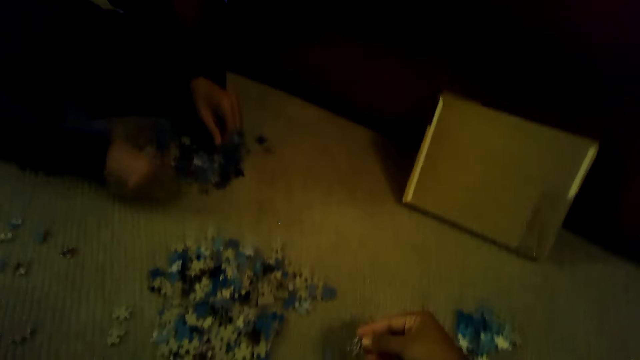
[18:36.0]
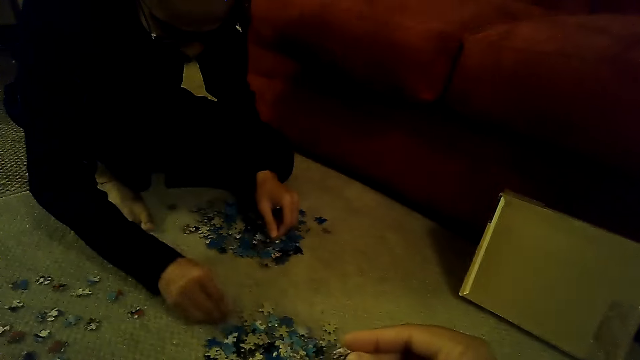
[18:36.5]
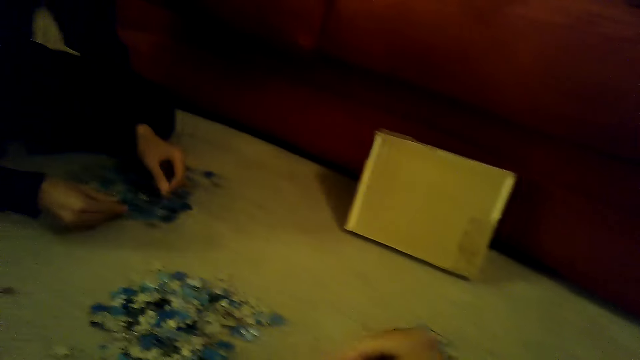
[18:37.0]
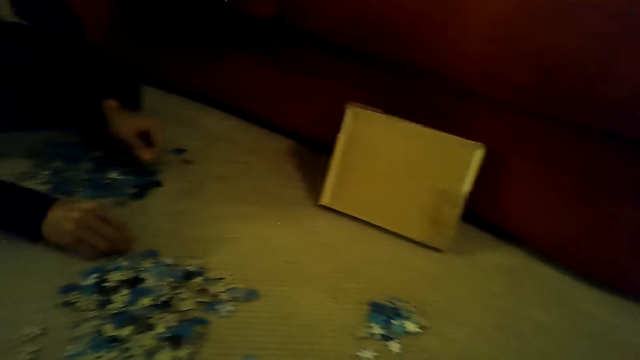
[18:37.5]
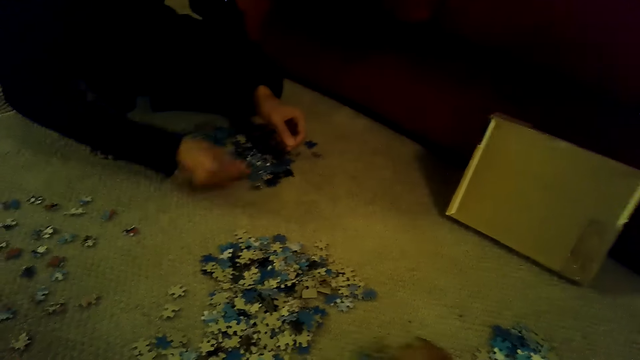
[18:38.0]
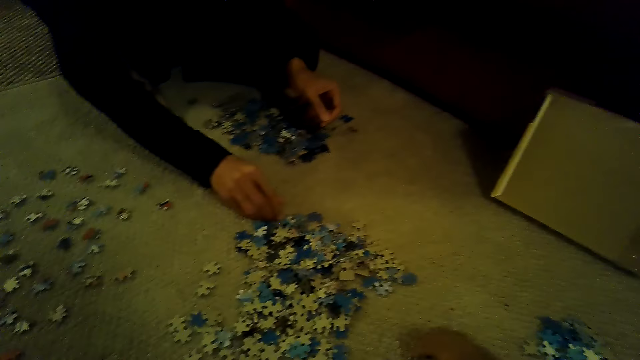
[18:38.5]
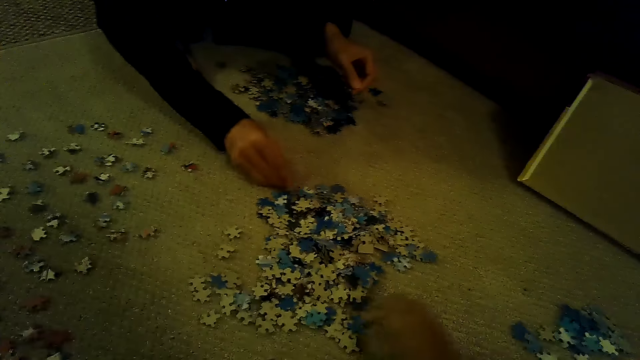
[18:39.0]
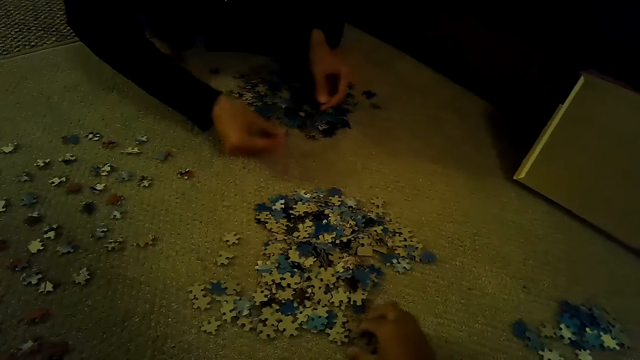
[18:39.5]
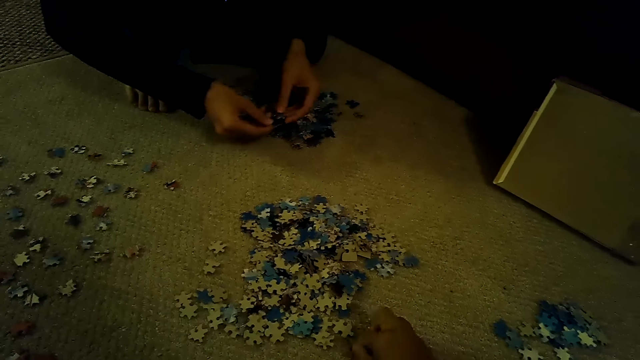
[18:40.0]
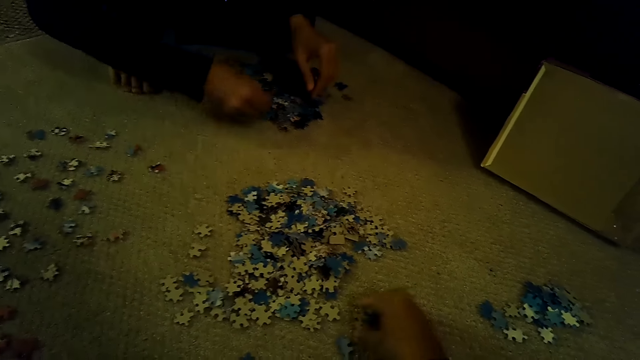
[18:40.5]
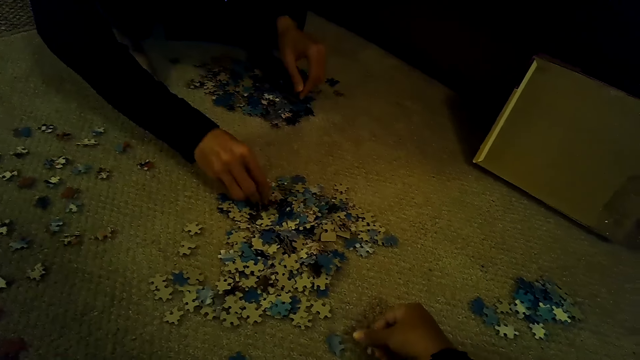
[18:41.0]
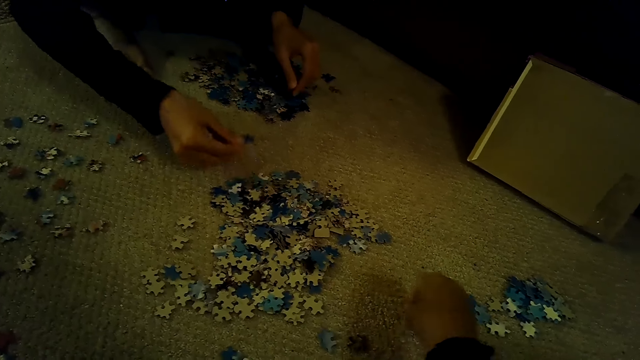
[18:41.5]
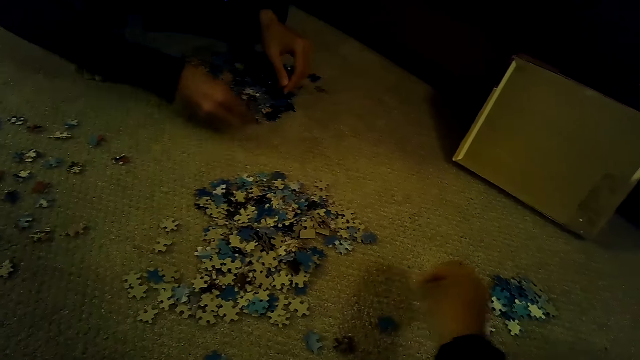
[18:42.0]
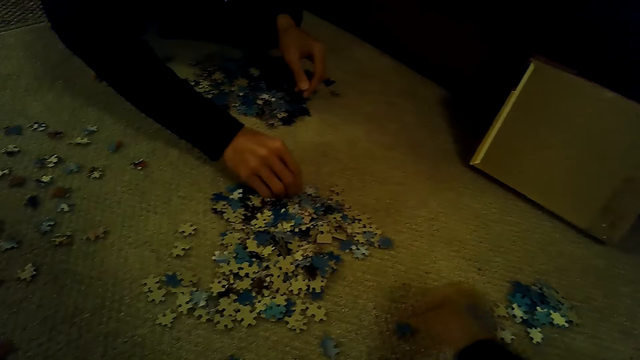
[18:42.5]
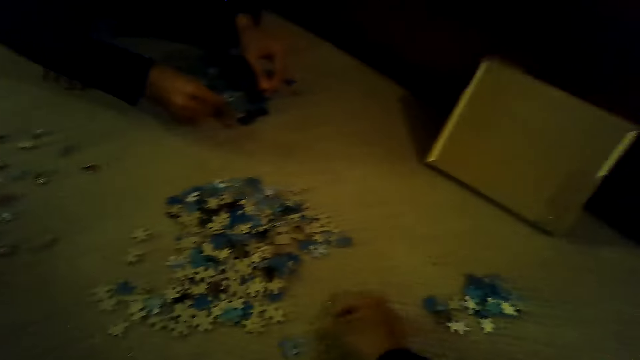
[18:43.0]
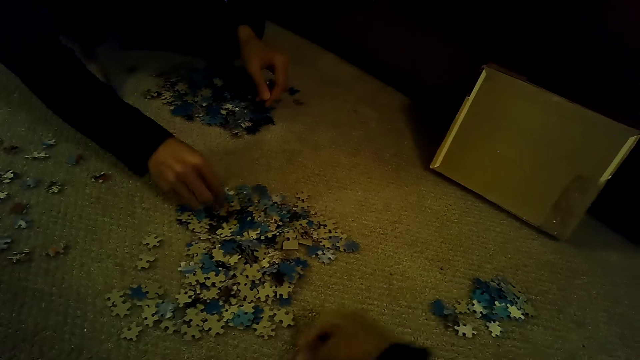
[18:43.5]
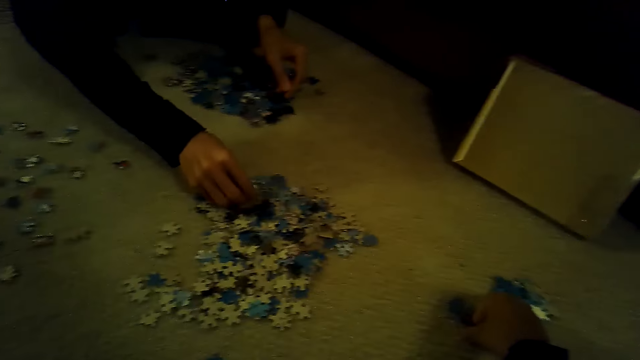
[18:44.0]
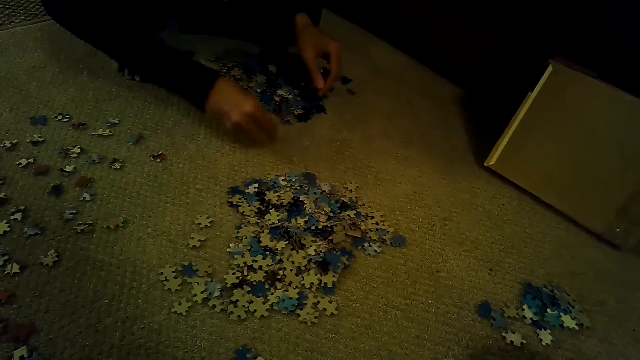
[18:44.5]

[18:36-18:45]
The camera wearer stares at the pieces of the jigsaw puzzle. They sort the pieces of the jigsaw.

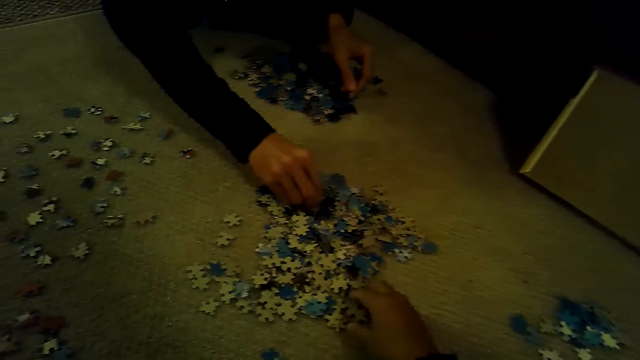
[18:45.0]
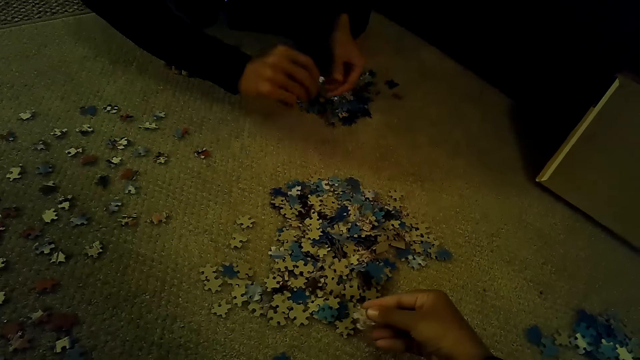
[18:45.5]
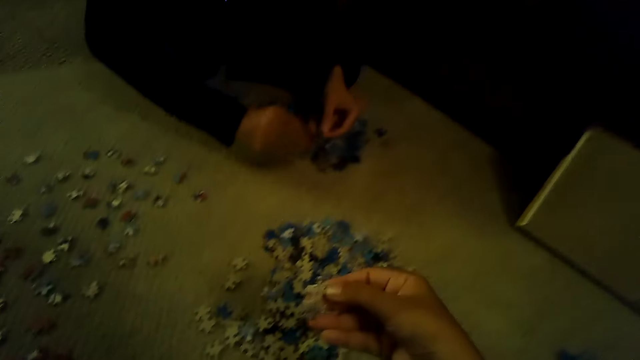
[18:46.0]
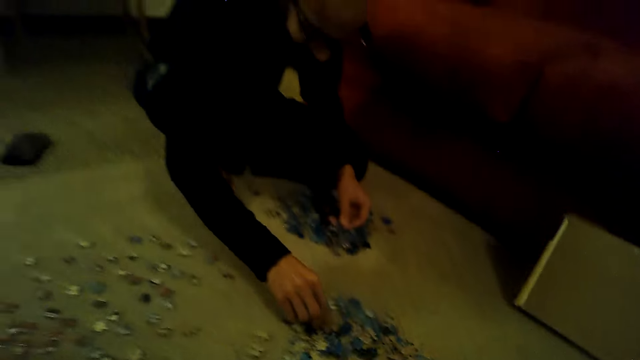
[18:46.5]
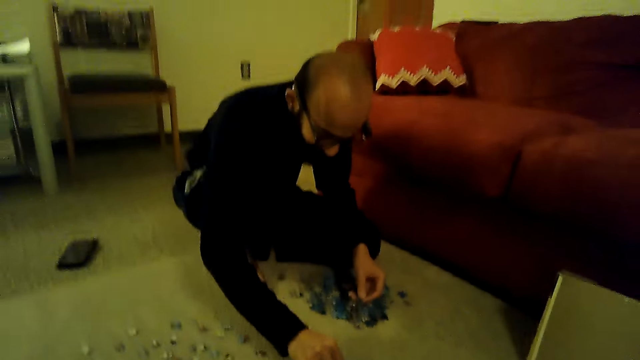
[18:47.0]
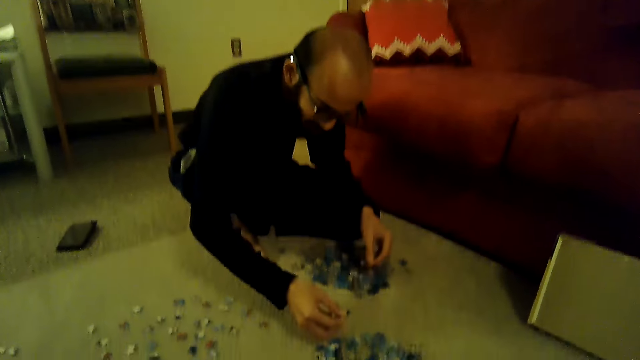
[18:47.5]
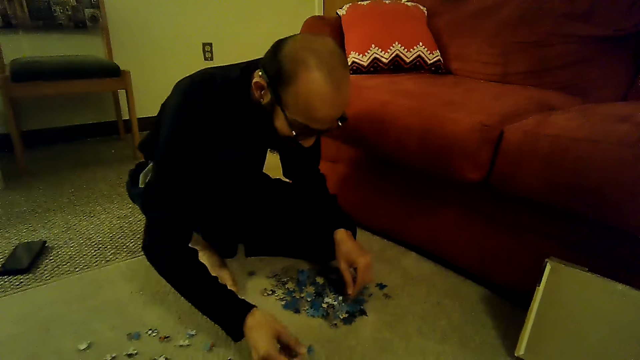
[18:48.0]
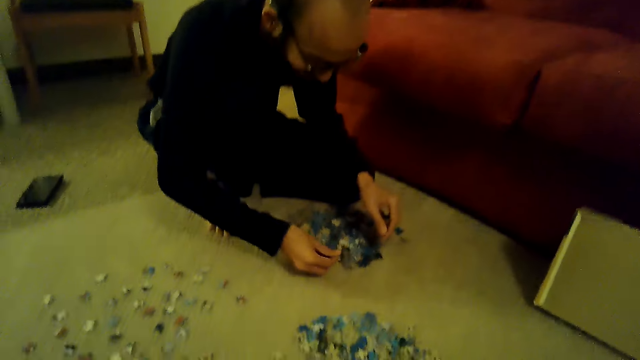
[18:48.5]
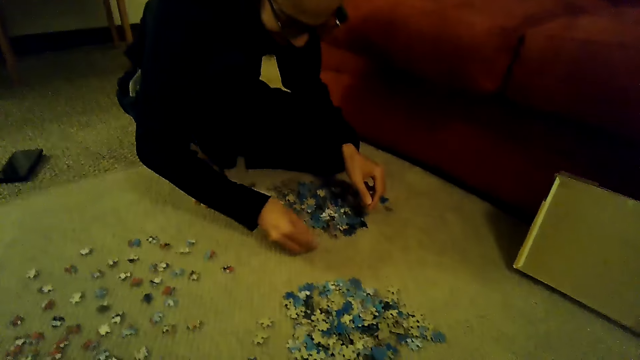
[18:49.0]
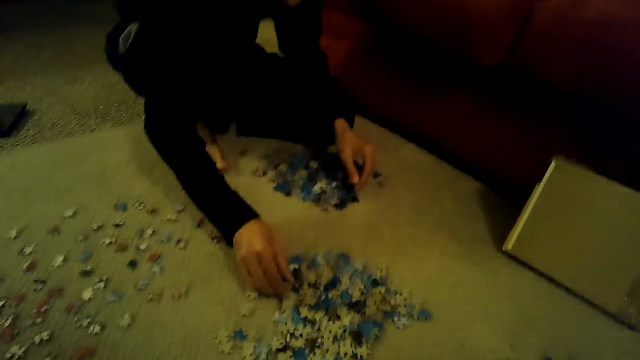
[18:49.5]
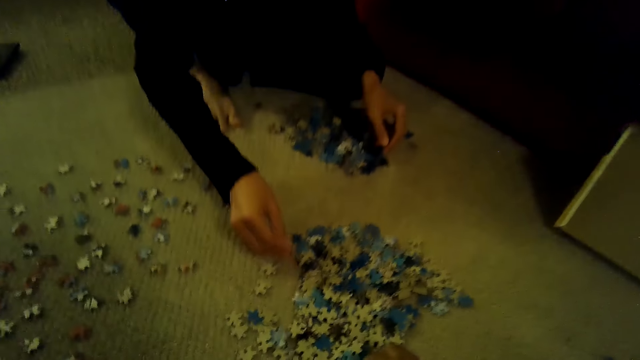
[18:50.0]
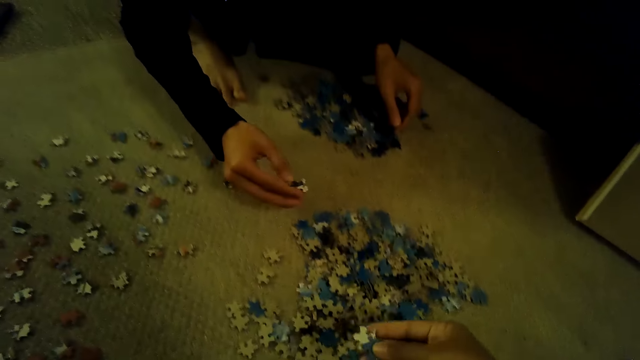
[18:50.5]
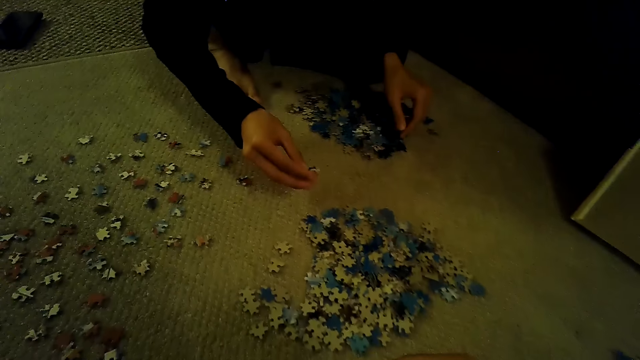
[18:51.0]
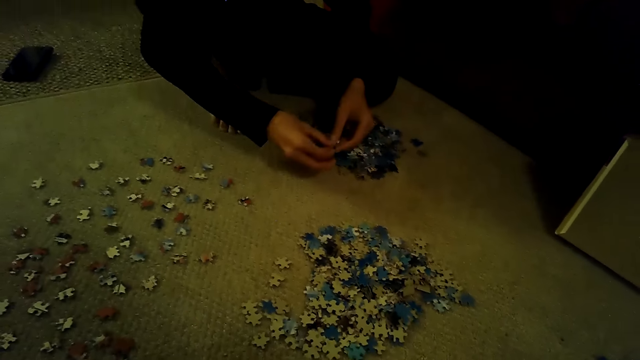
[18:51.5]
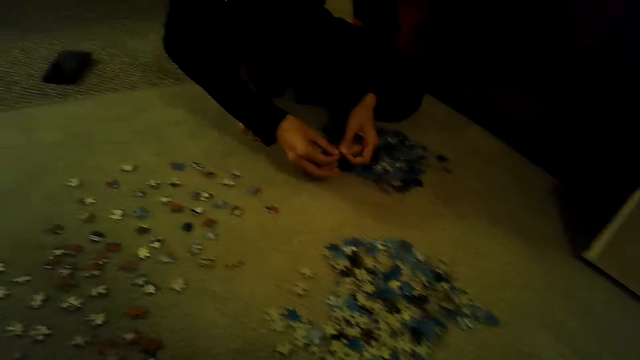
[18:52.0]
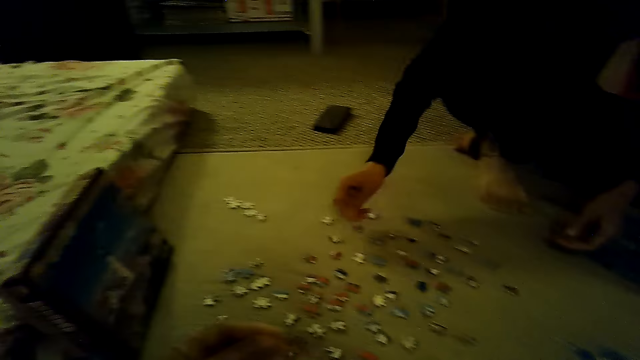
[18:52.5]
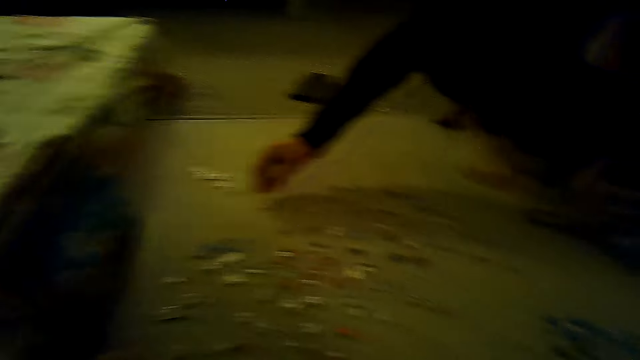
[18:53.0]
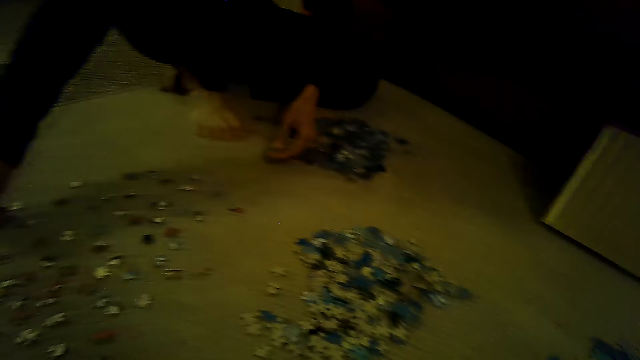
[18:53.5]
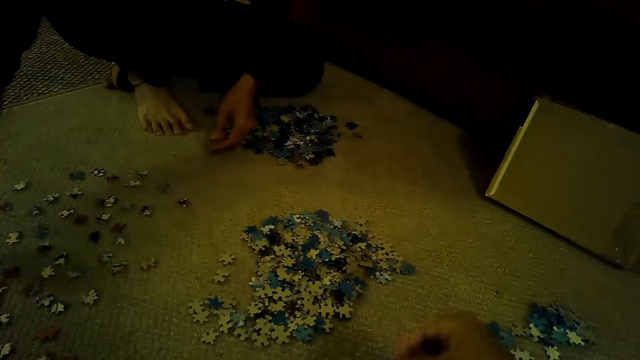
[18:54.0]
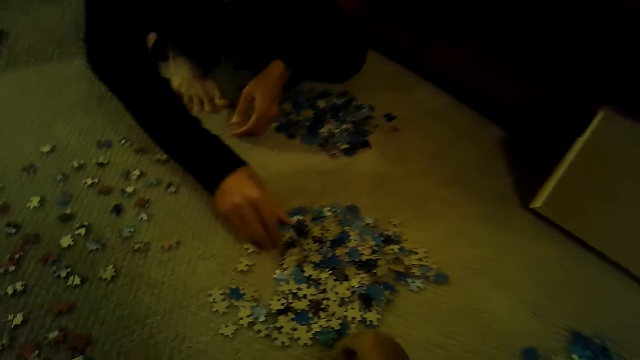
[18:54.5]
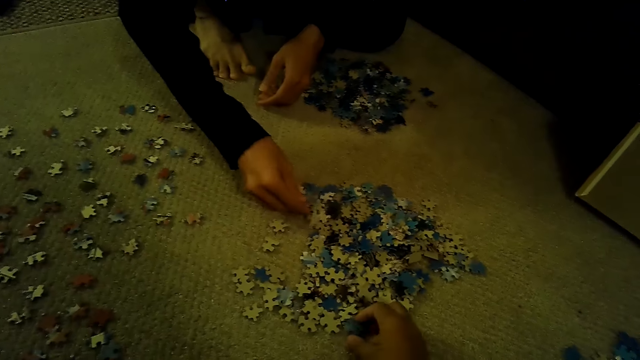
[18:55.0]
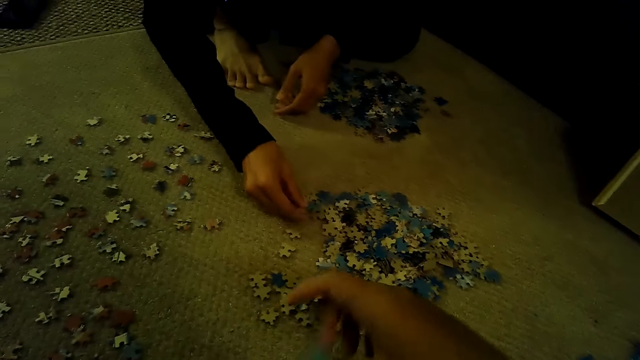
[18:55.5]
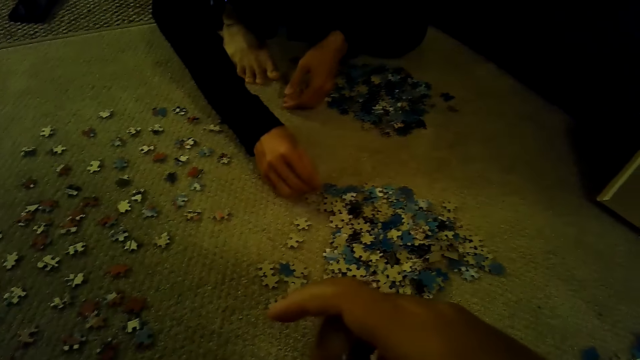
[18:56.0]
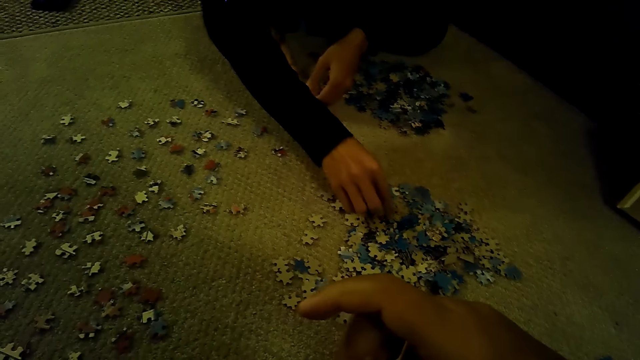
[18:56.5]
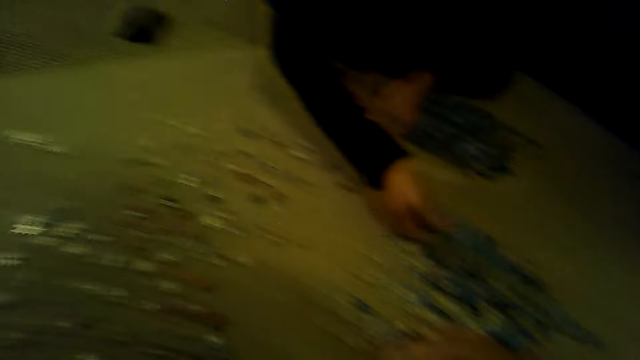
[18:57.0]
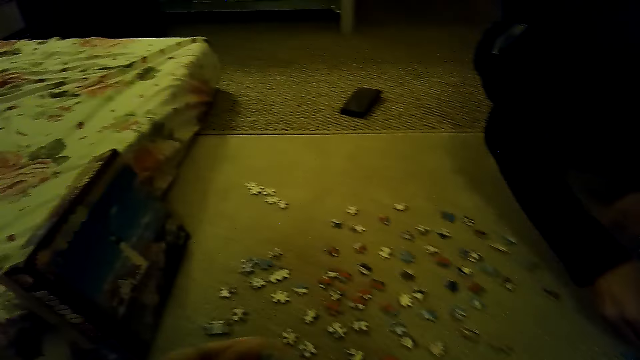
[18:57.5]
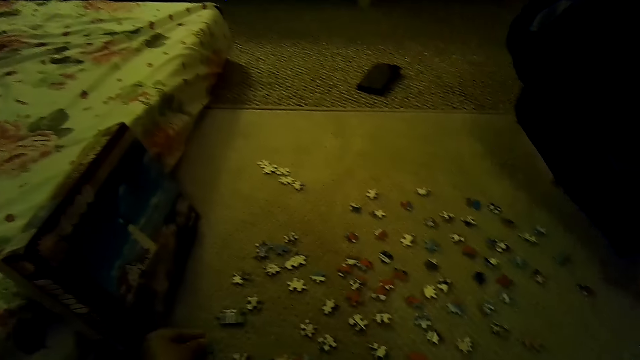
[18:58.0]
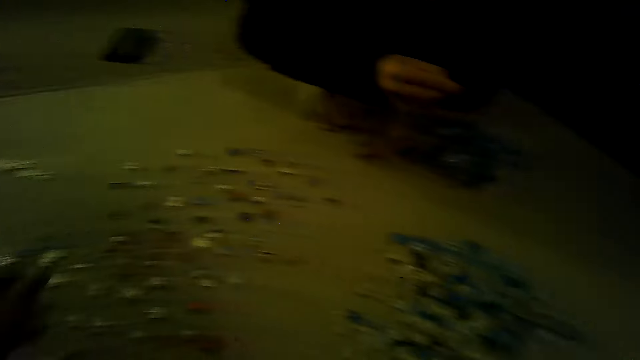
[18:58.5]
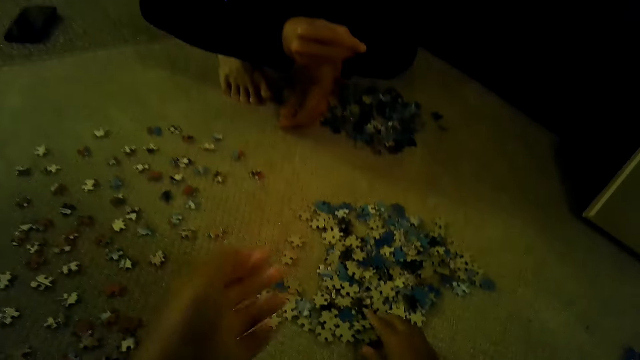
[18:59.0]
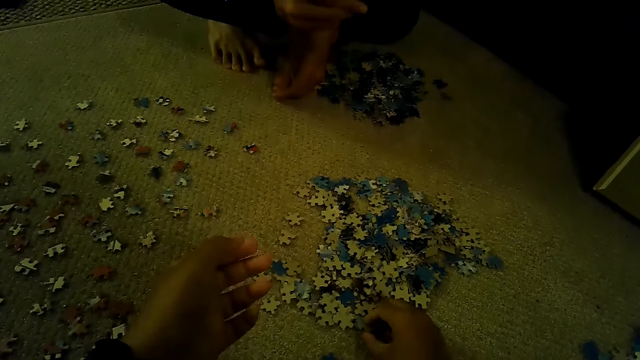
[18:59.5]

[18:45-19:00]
The camera wearer stares at a man. They pick a piece of a jigsaw puzzle. They stare at the piece of the jigsaw puzzle. They play the jigsaw puzzle. The man moves the piece of the jigsaw to the left hand and sorts the pieces of the jigsaw puzzle. The camera wearer stares at a piece of the jigsaw puzzle. They stare at the jigsaw puzzle box. They swing the left hand.
